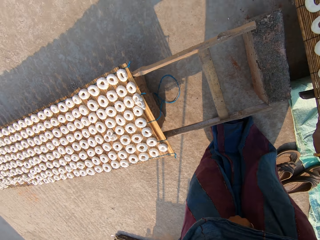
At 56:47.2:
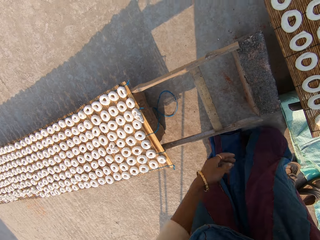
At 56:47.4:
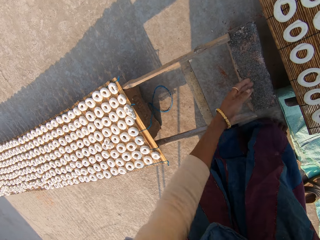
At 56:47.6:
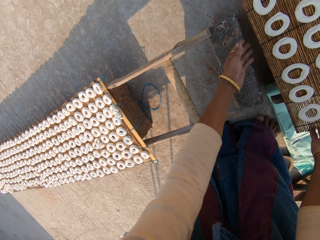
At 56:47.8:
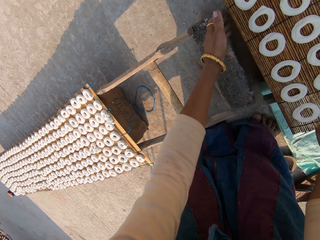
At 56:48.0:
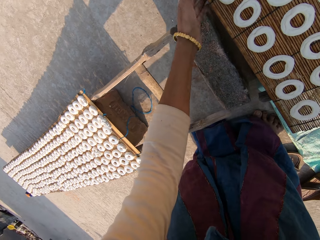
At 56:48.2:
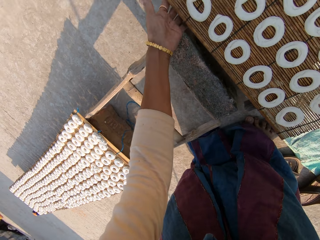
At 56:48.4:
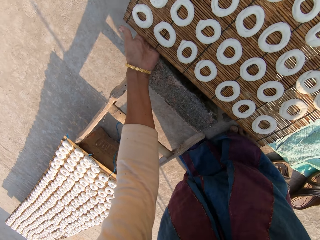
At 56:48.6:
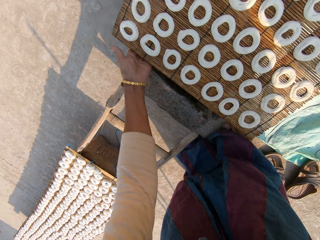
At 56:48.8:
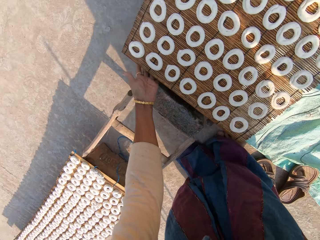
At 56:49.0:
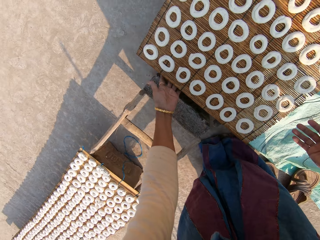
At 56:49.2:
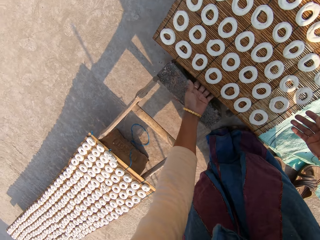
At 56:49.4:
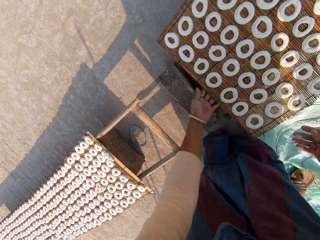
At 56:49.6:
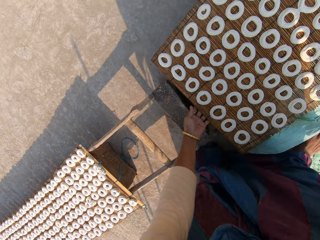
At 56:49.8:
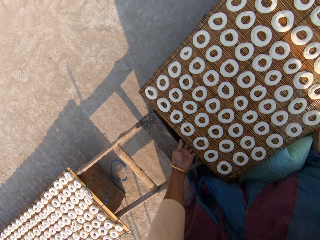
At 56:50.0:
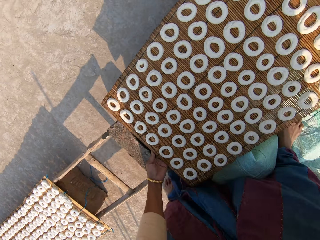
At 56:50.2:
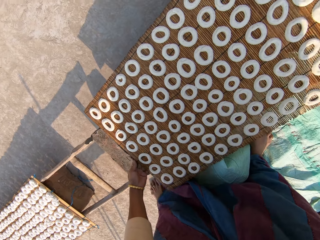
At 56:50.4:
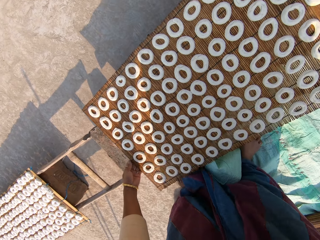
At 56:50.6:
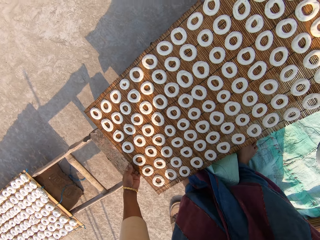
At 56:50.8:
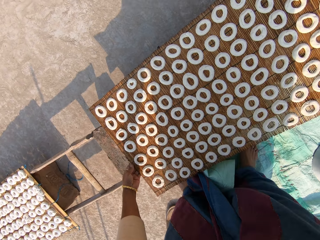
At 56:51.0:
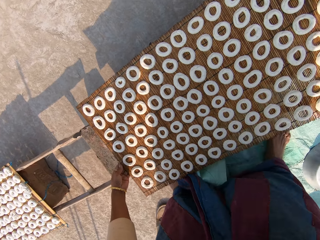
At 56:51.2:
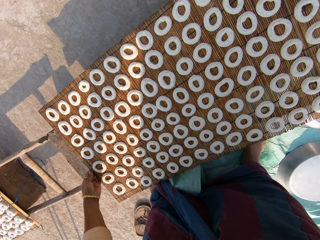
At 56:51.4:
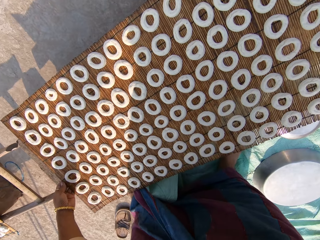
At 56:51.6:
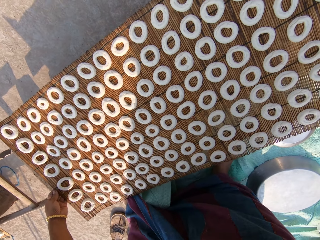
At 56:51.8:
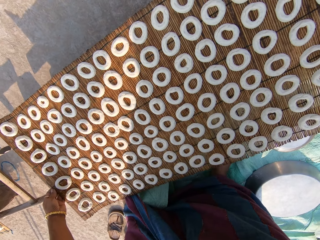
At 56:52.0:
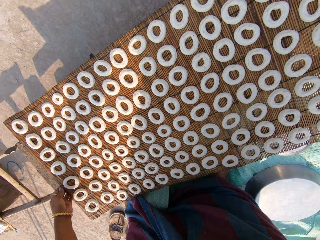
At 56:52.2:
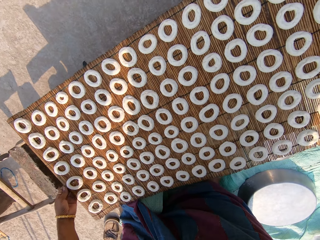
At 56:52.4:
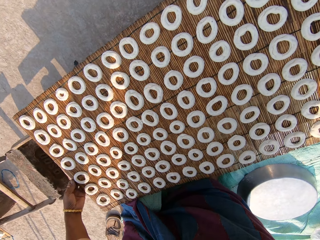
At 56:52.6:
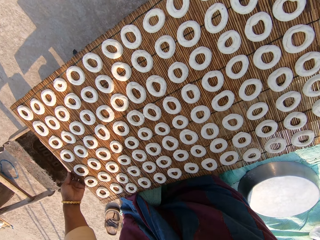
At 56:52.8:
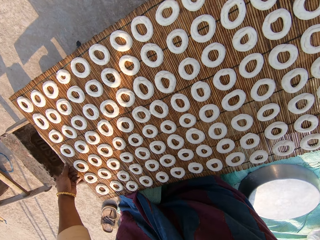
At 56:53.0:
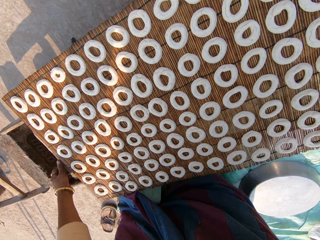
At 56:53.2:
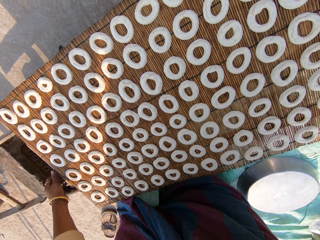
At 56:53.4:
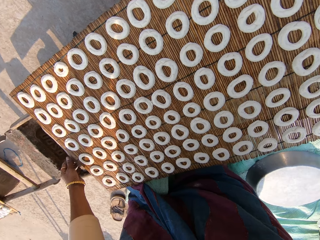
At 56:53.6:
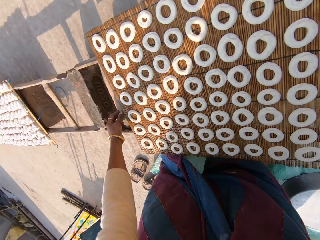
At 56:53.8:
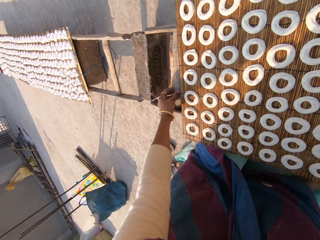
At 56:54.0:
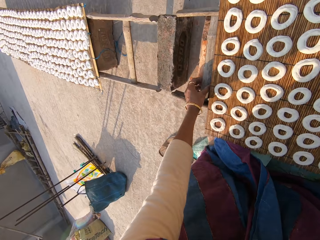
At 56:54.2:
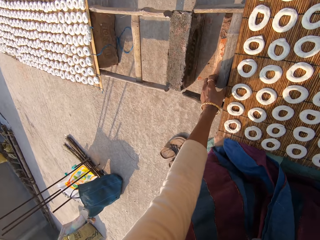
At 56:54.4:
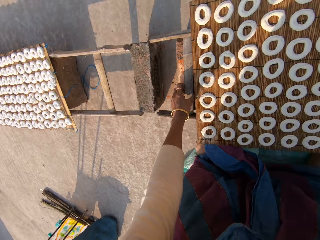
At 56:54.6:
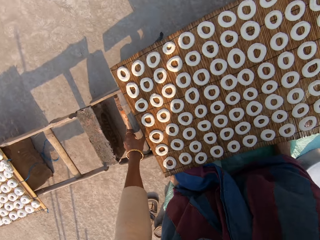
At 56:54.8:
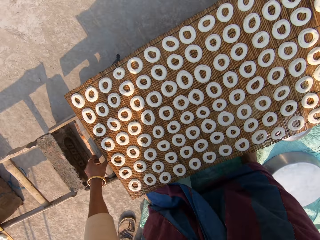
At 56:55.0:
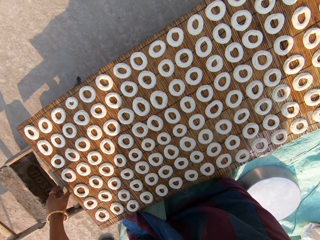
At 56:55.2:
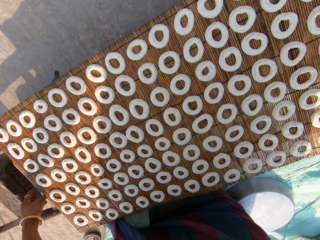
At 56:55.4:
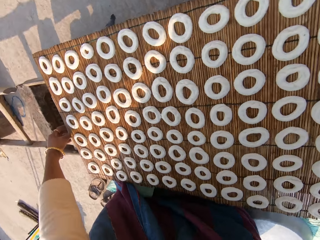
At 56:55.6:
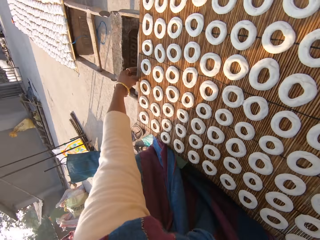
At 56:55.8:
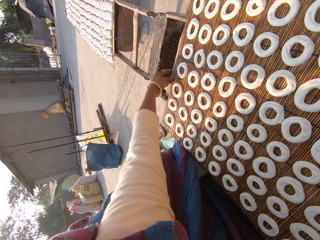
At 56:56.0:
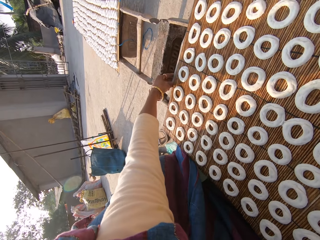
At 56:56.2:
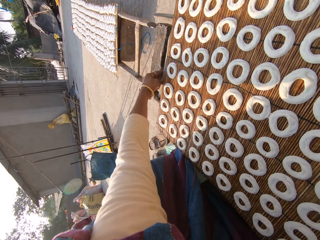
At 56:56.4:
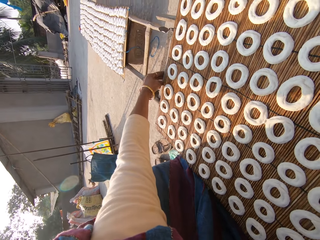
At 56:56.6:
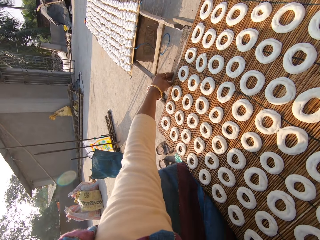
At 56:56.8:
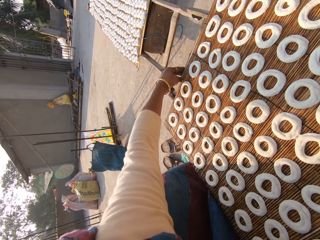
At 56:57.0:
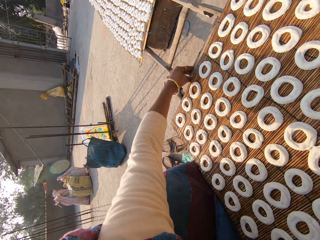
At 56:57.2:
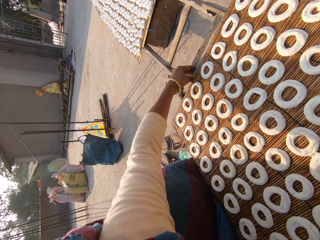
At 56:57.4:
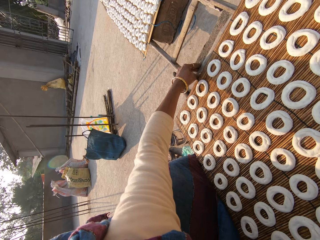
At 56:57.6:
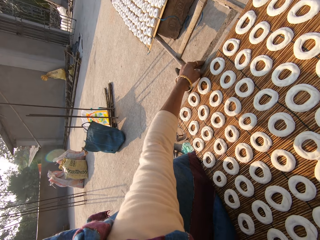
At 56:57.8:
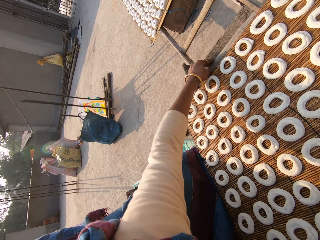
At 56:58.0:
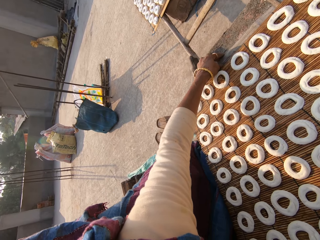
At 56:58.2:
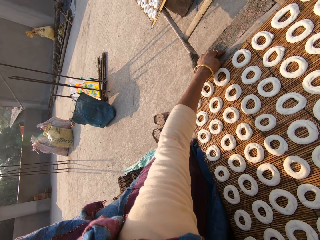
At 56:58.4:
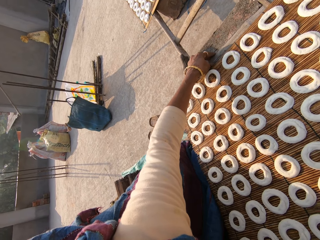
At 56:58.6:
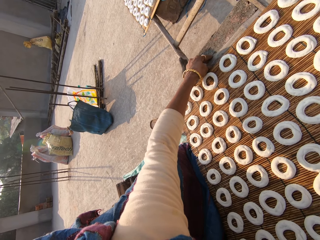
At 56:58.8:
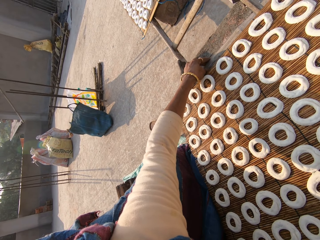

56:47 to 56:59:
The camera wearer carries the mat with dough. They station the ladder on the brick with both hands.

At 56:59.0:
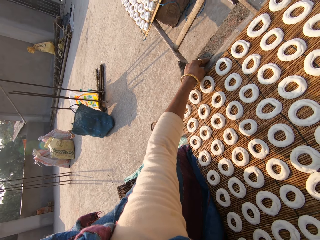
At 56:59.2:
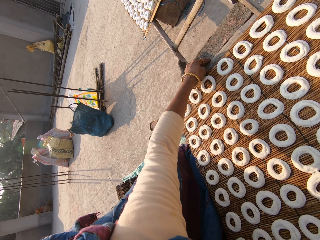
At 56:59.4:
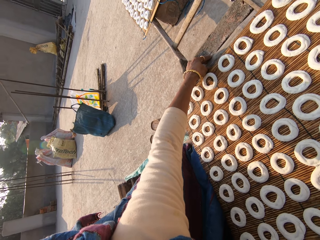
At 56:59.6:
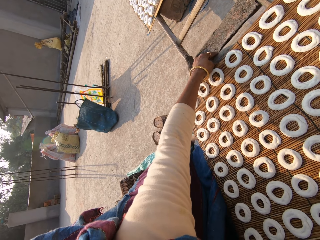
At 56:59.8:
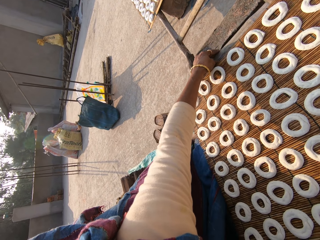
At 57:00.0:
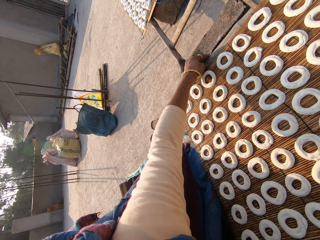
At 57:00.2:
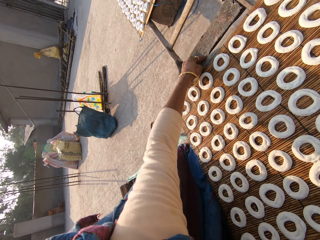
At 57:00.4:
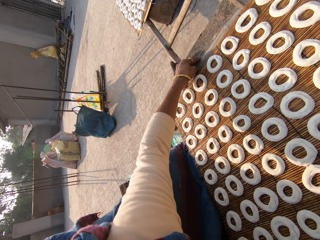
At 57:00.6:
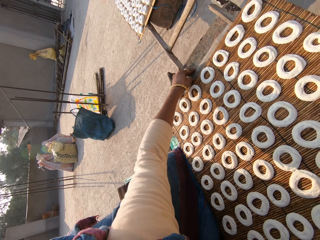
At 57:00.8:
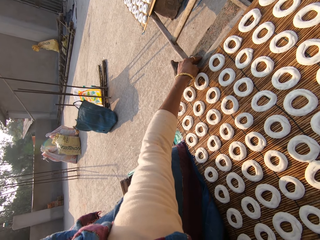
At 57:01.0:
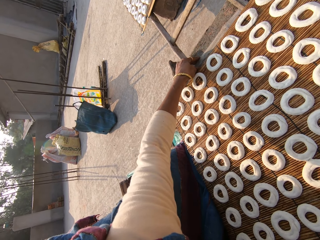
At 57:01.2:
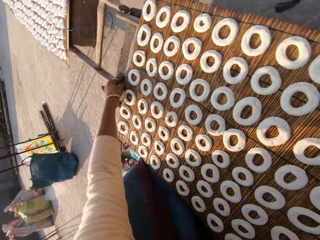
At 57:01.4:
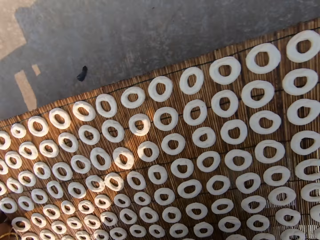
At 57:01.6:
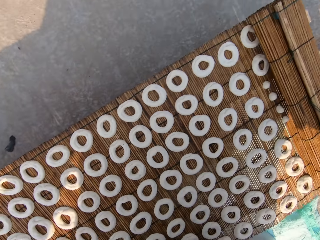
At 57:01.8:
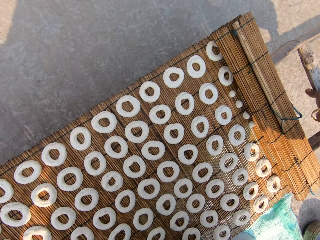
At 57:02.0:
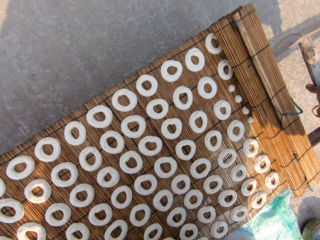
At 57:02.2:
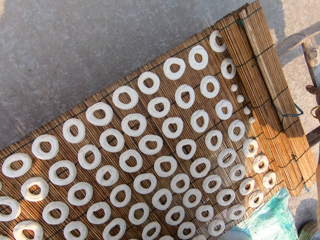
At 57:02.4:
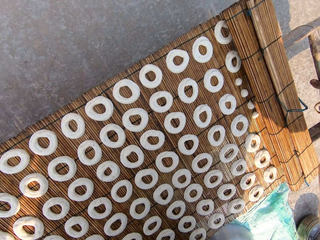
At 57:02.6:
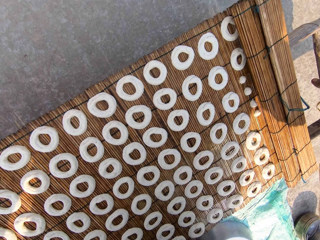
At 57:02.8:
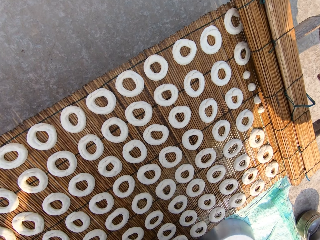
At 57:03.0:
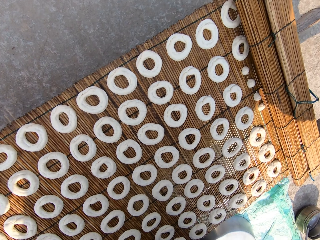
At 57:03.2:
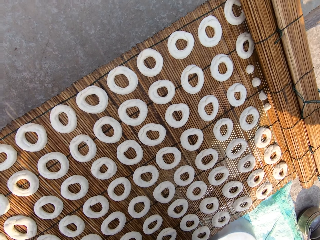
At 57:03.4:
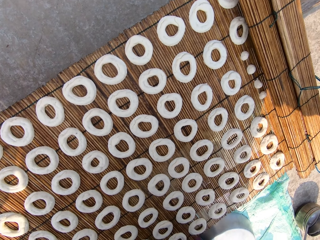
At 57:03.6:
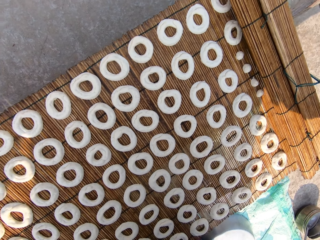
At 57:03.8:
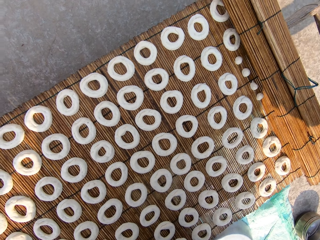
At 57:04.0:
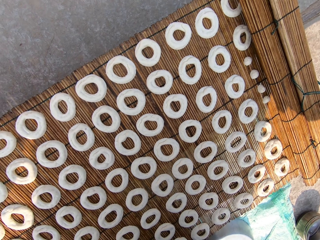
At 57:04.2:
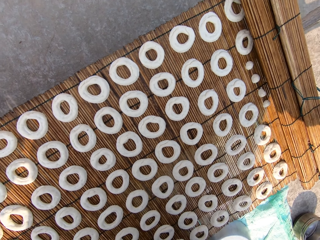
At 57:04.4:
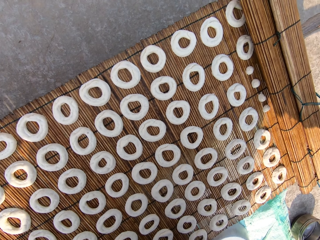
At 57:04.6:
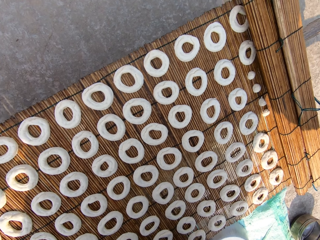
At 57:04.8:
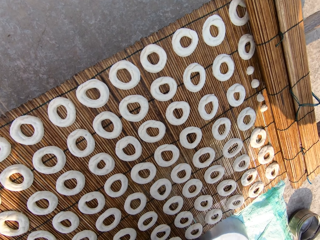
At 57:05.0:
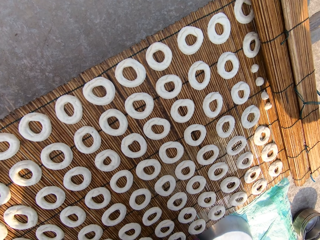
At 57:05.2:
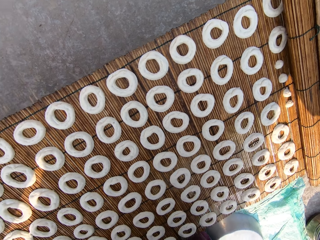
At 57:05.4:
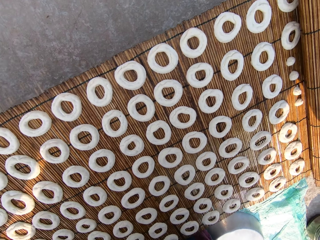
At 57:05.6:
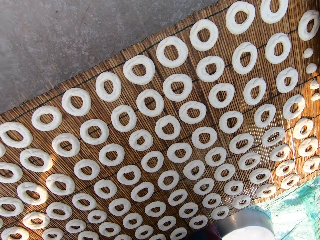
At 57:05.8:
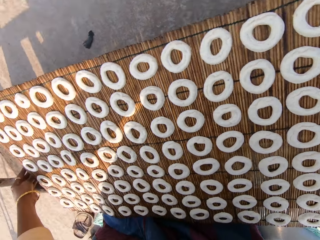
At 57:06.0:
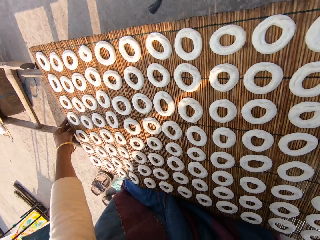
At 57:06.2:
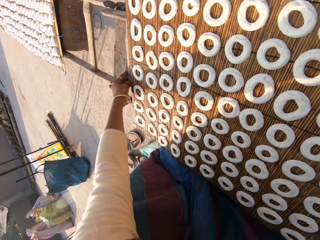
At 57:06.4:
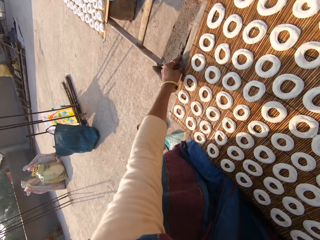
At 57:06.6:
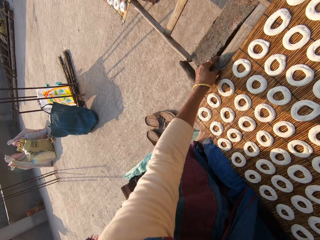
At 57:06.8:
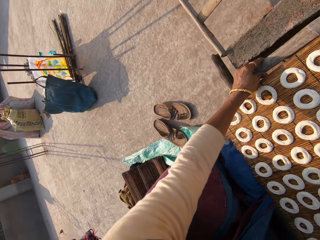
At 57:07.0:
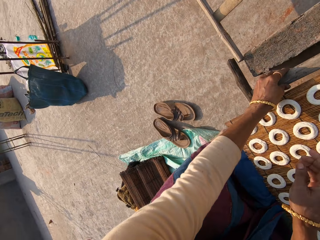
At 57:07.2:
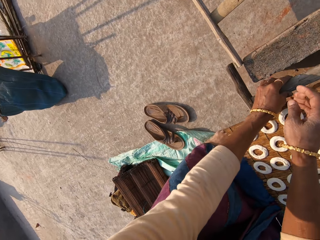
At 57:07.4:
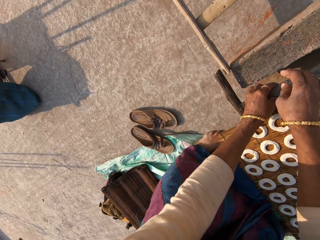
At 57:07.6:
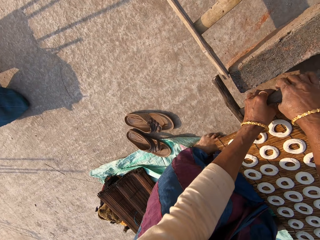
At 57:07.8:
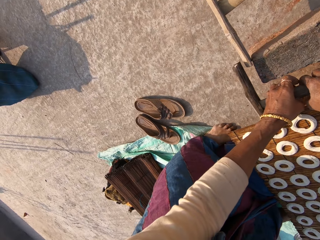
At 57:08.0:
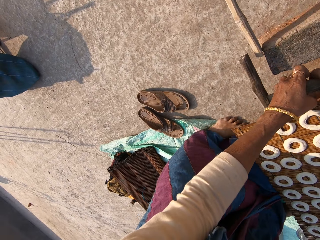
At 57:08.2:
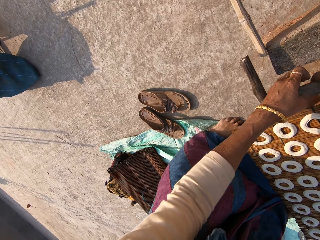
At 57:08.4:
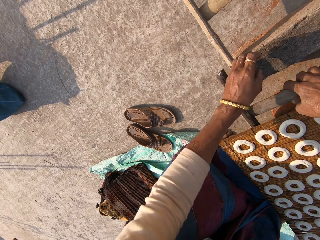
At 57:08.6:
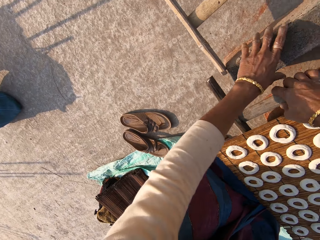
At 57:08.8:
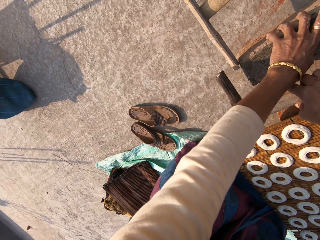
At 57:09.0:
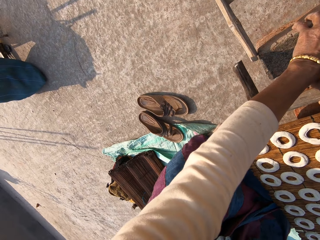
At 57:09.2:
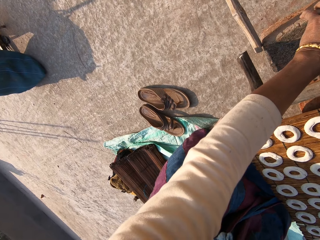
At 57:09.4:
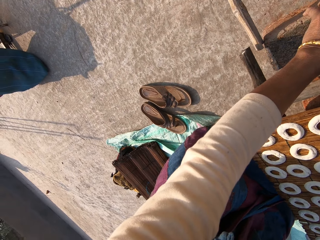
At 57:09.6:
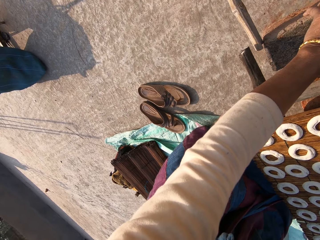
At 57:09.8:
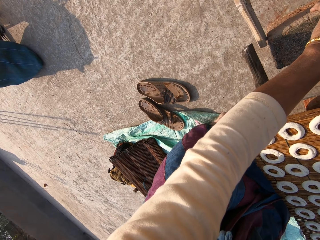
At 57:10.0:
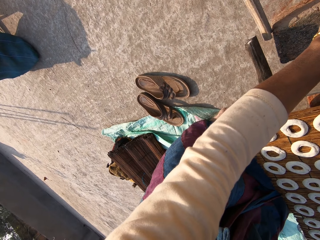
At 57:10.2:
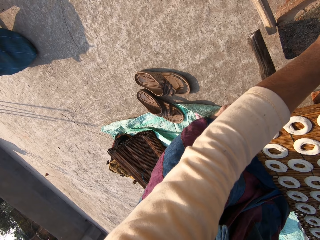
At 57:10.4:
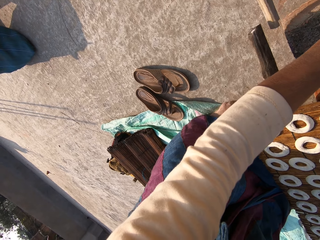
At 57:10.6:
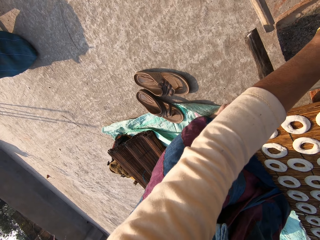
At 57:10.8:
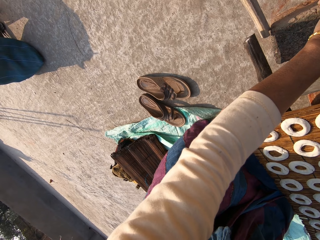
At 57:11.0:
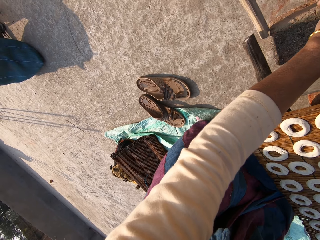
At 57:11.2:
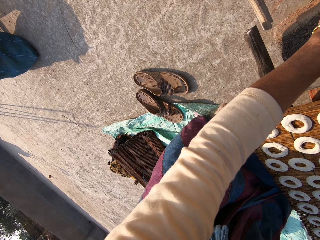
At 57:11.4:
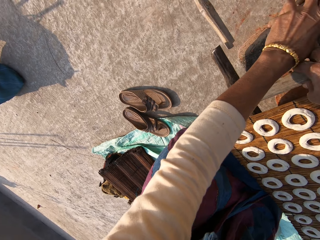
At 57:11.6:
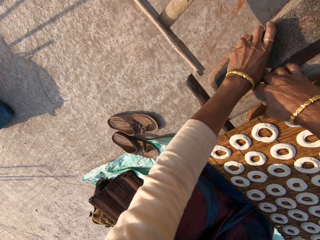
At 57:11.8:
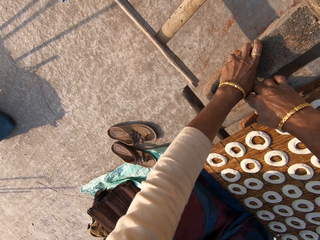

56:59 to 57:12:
The camera wearer looks around the dough on the mat. They remove their left hand from the mat. They move a block.
